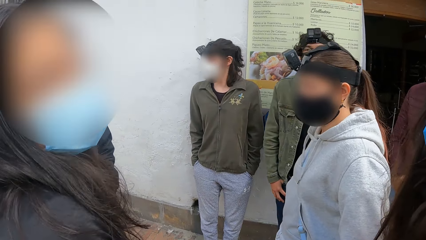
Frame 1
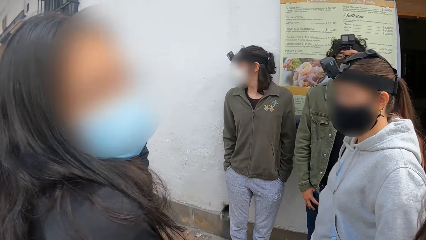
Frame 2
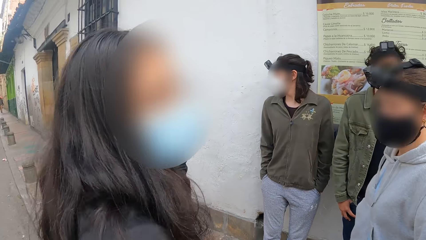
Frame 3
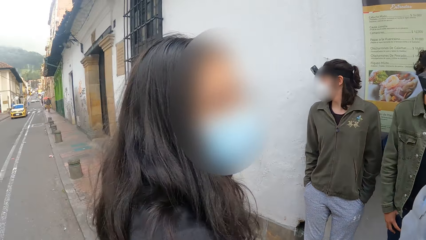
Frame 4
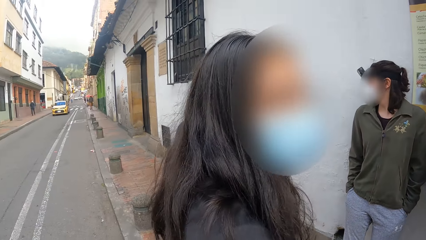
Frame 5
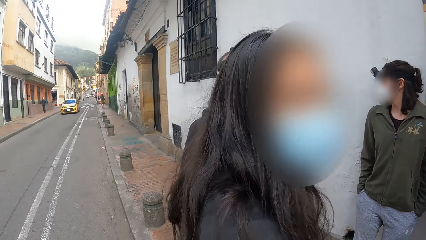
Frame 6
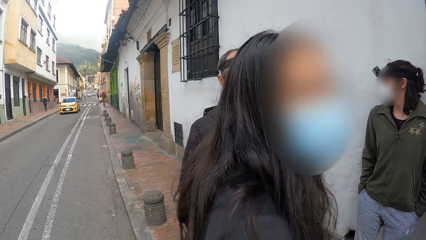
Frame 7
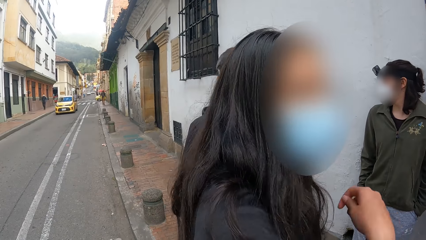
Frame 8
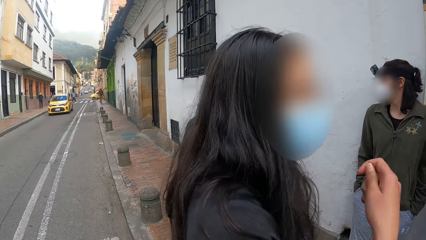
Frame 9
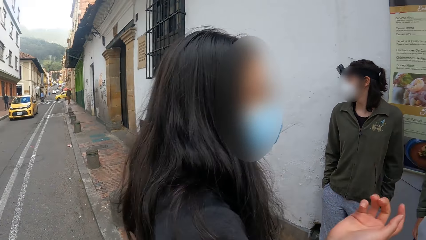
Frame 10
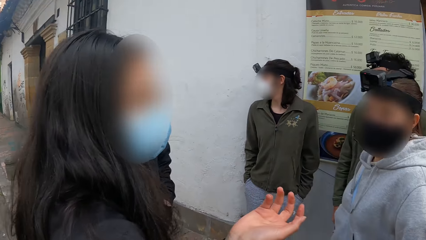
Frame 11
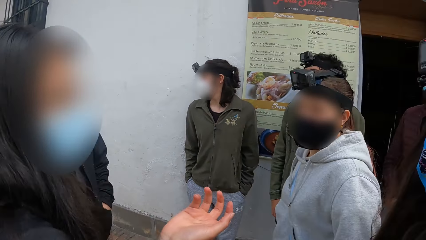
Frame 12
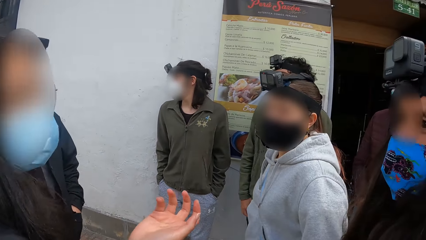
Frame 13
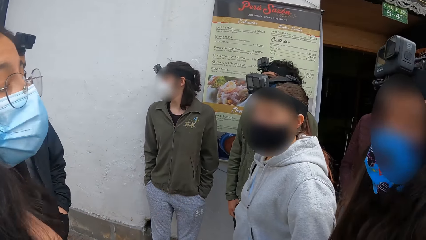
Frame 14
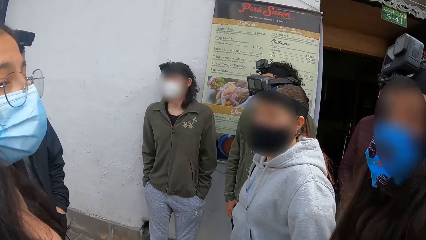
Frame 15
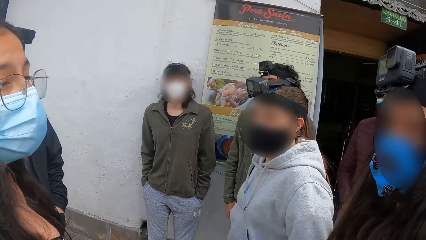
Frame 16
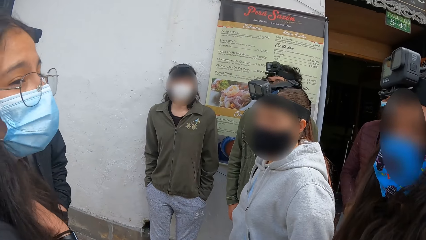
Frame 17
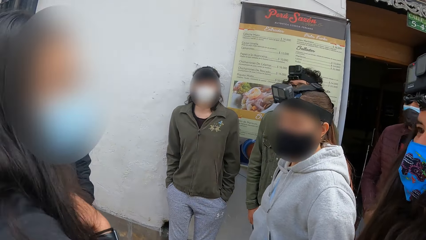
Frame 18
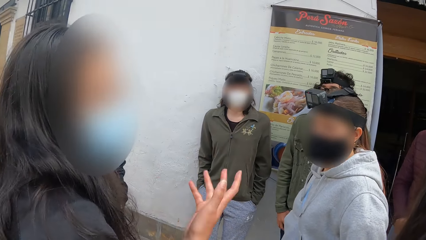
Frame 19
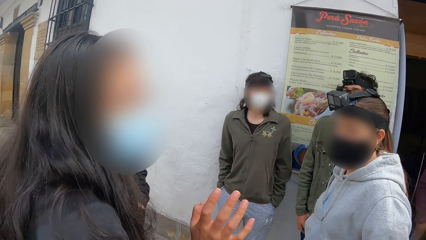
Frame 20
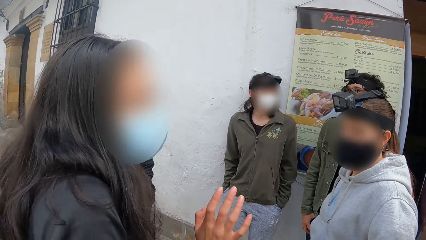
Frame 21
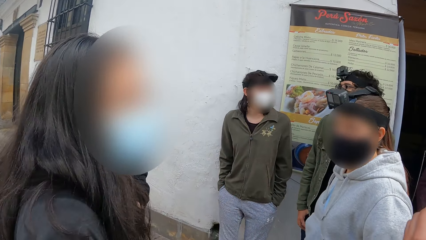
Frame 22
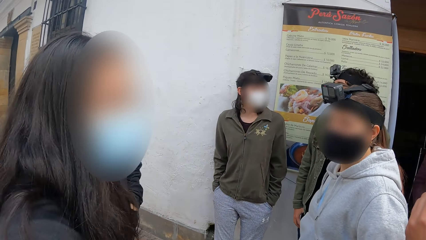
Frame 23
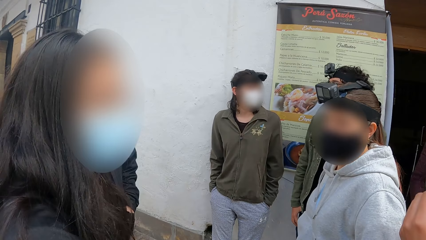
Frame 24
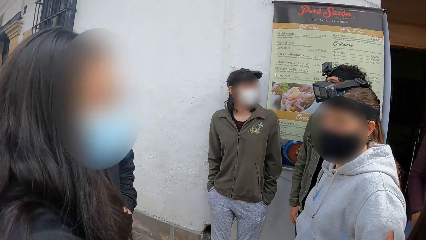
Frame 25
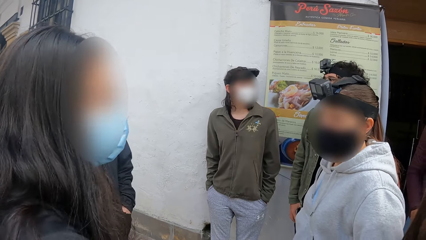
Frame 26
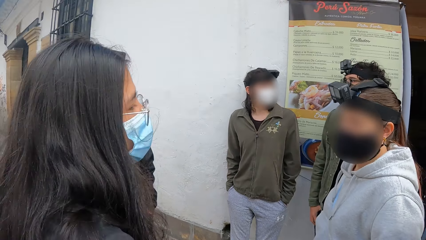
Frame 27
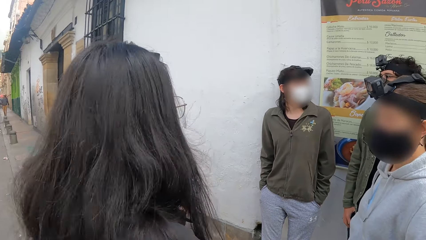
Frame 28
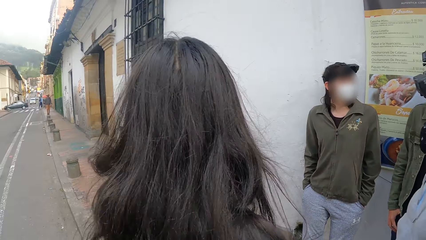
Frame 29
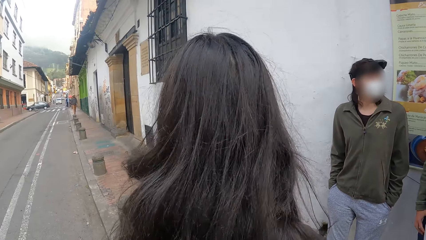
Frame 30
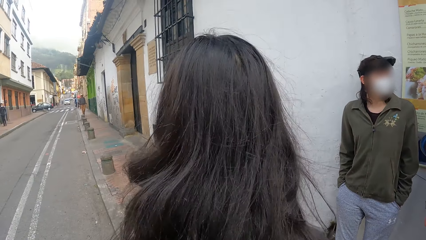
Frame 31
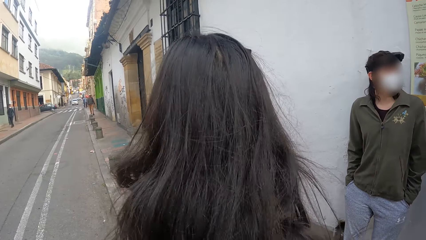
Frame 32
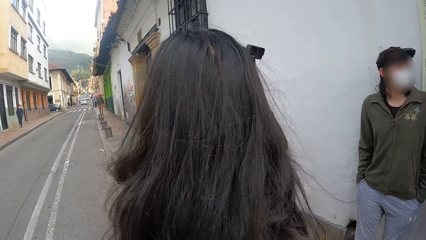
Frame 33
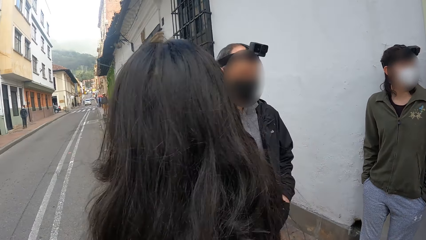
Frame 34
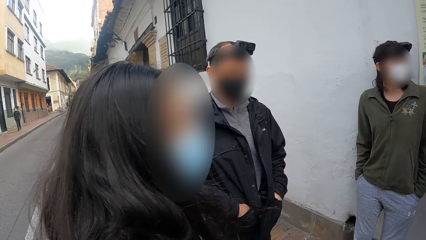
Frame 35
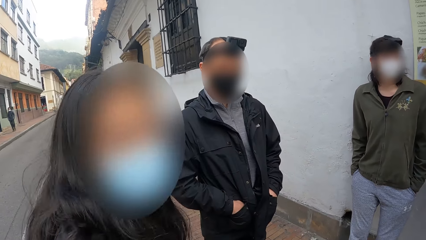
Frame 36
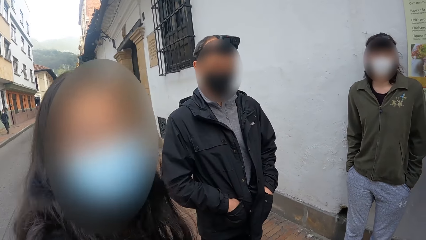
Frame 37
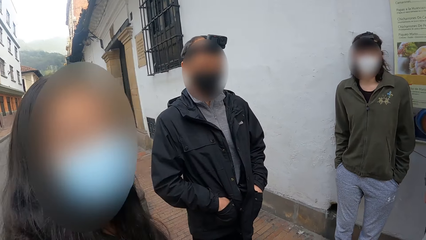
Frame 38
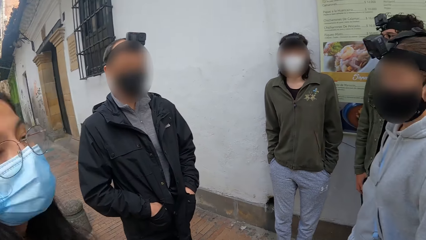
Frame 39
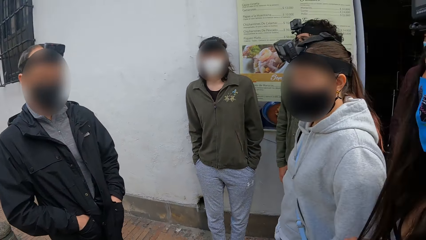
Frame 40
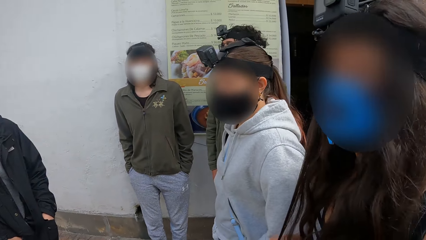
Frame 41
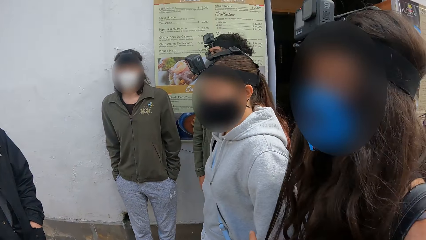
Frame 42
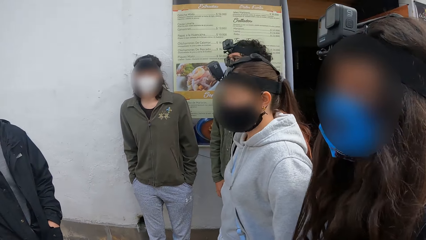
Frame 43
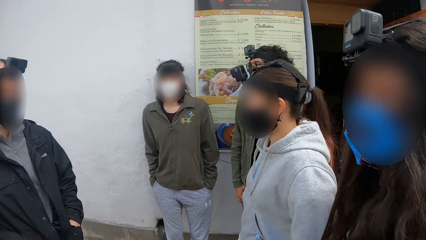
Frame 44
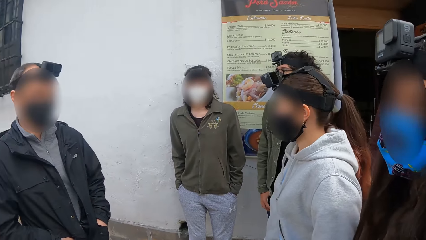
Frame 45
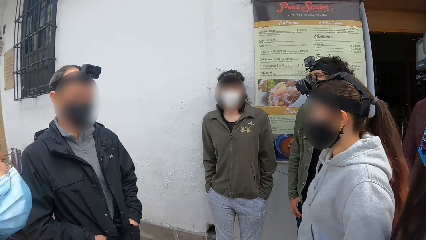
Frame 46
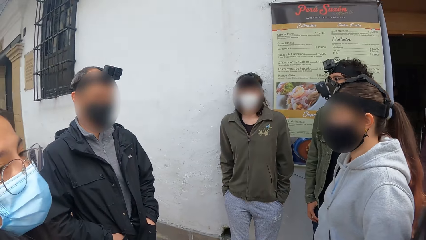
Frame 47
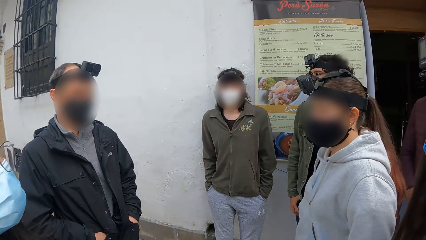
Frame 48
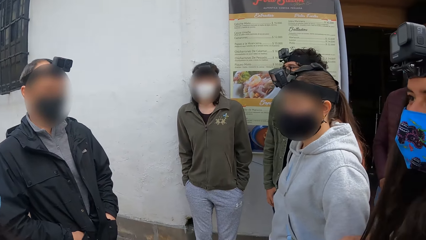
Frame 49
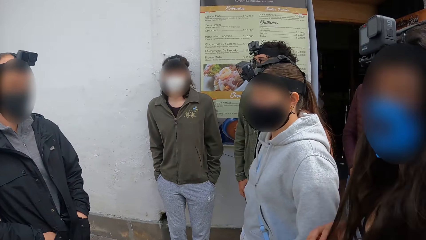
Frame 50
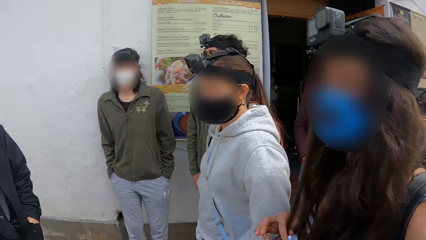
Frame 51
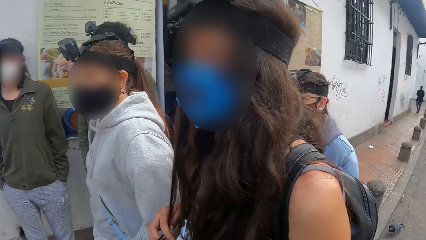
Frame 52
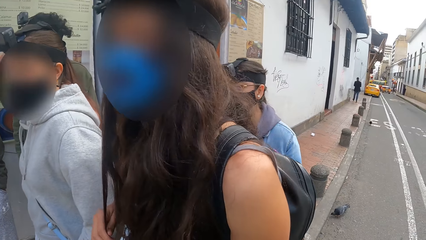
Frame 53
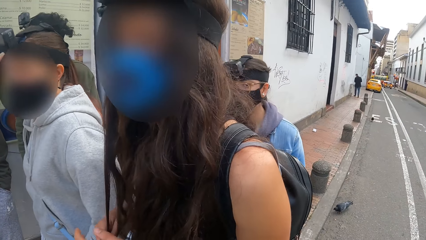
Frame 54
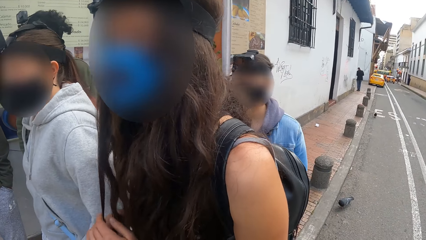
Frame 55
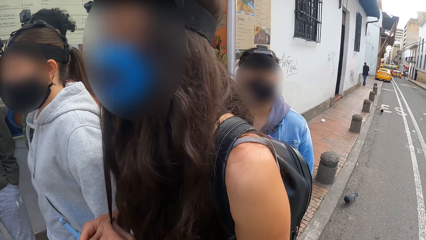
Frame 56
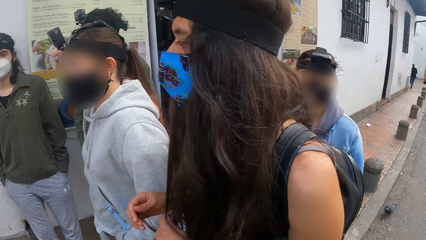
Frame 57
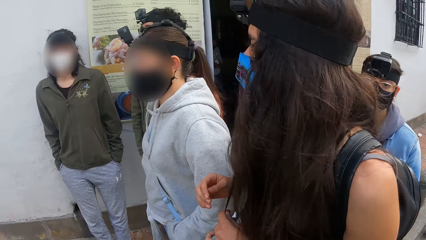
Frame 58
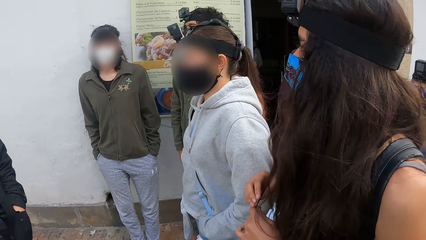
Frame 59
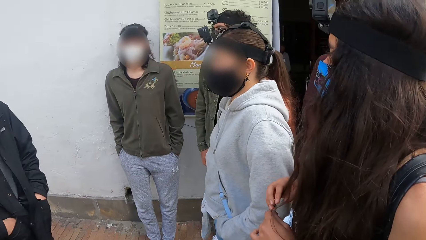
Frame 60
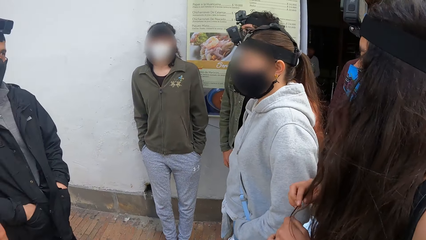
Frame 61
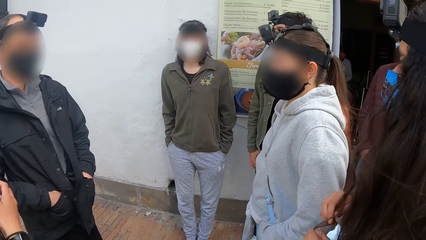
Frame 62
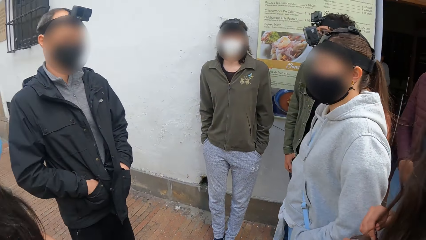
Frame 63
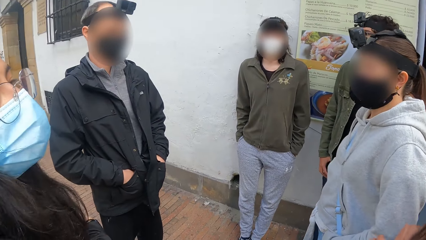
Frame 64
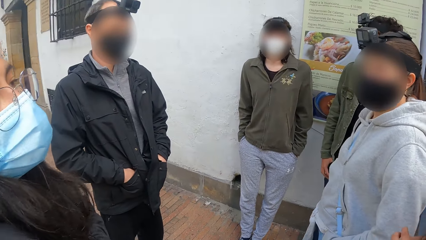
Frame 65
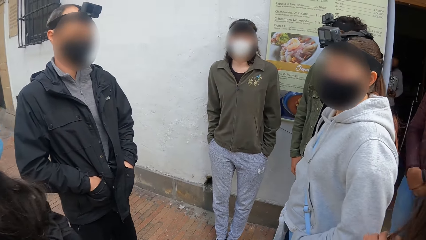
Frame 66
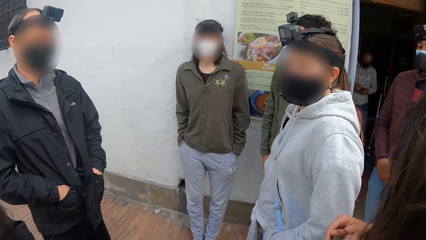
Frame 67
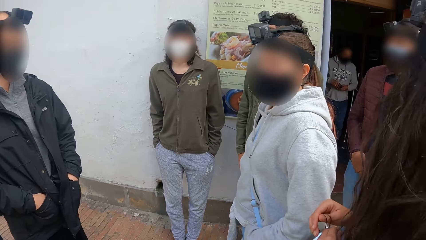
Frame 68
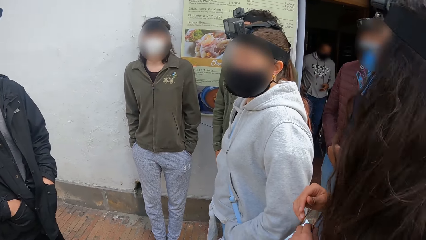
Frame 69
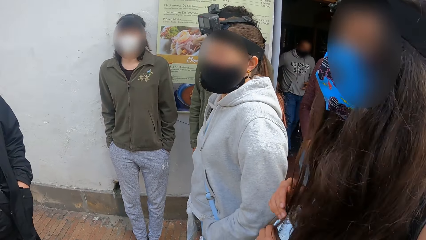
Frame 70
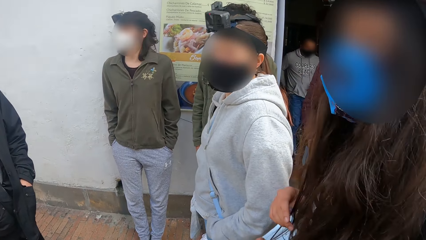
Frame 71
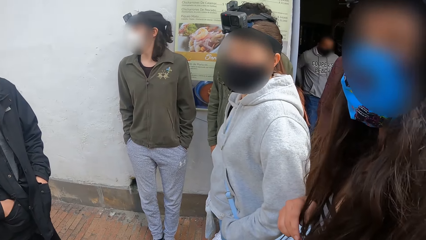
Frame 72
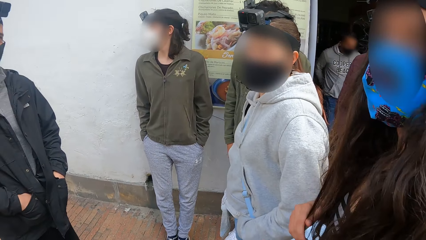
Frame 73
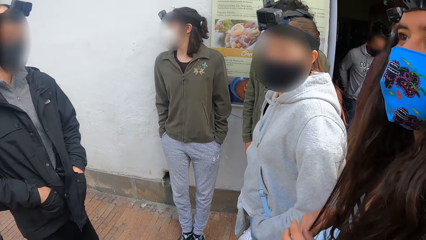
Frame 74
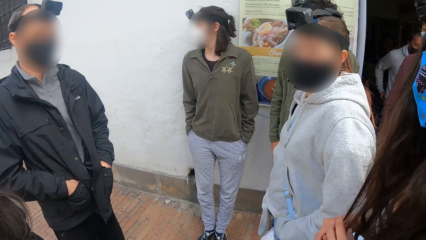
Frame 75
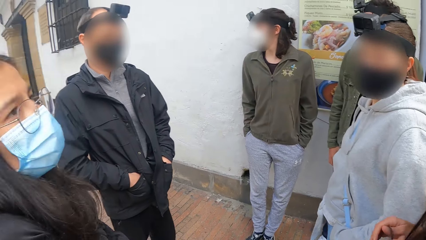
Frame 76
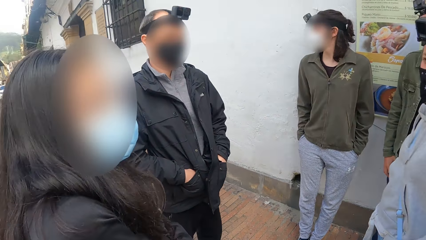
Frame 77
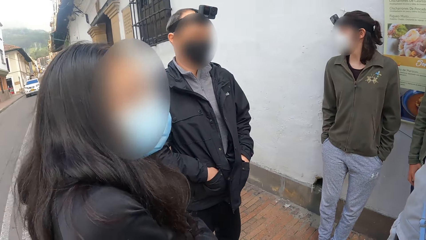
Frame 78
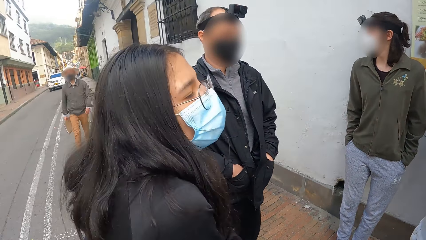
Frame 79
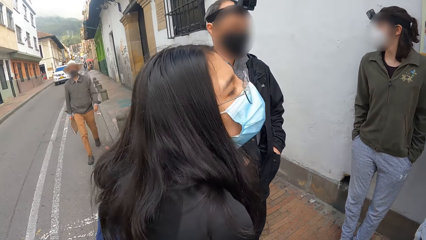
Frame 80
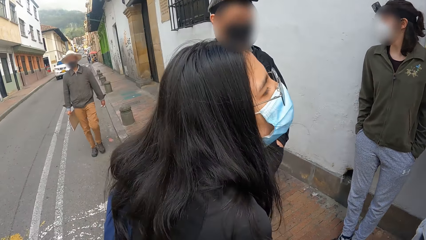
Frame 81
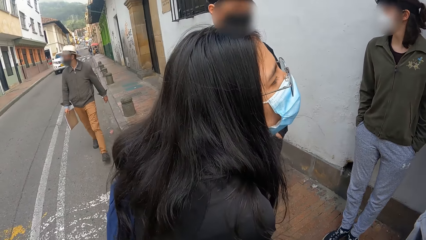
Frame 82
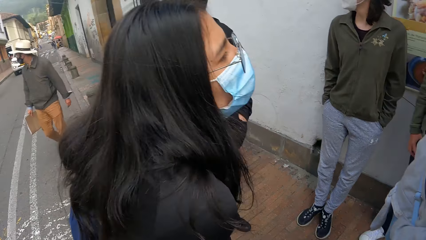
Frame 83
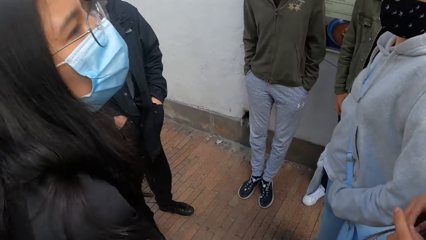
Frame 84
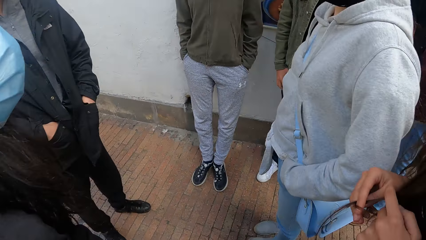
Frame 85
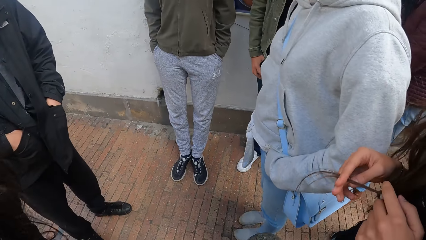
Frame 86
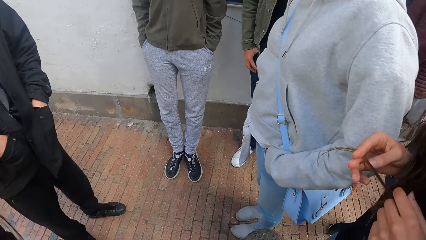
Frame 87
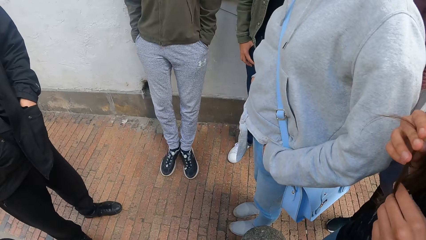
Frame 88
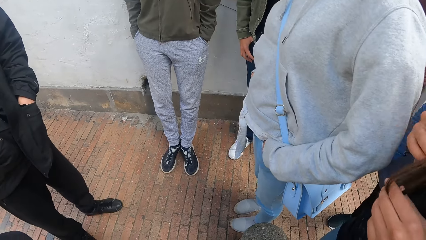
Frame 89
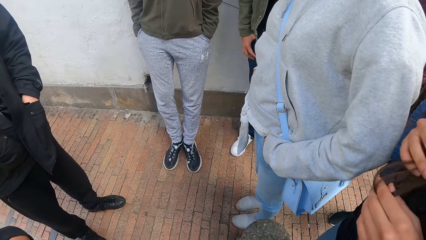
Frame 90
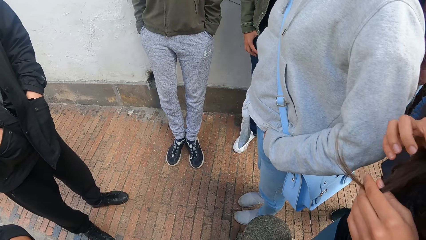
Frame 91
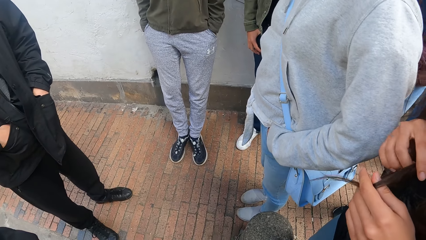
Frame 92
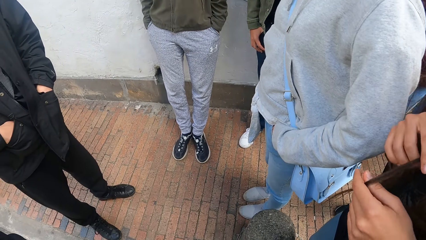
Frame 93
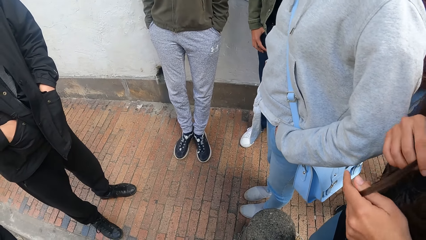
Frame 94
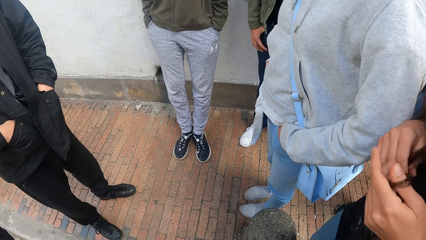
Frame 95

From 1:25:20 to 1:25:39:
The woman interacts with another woman. The other woman fondles her hair with both hands.
